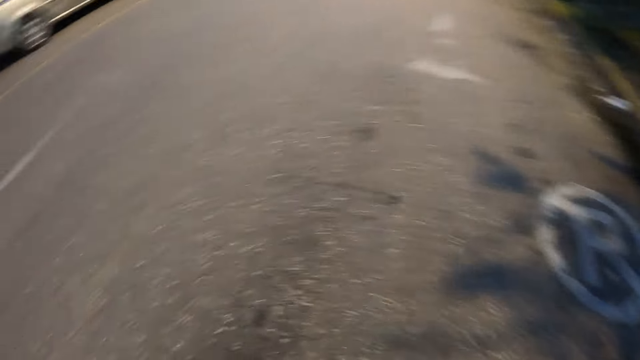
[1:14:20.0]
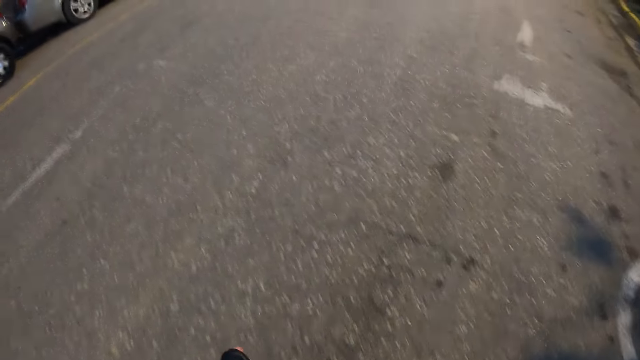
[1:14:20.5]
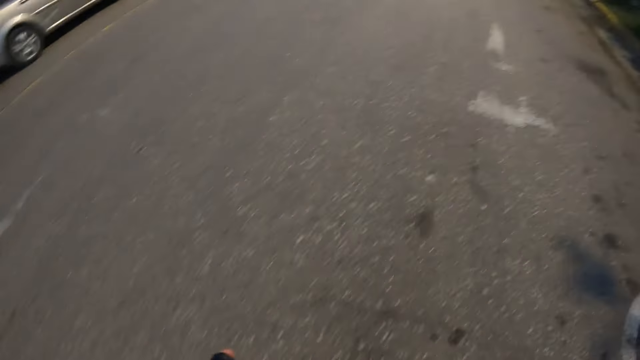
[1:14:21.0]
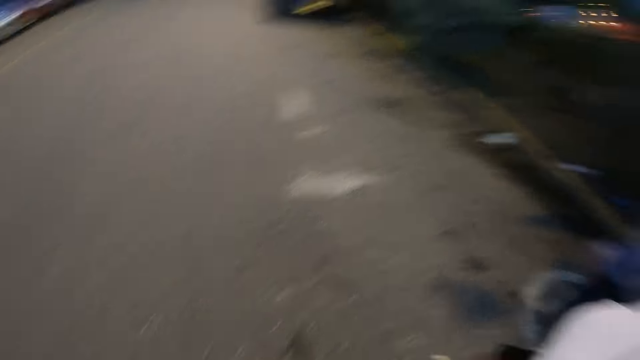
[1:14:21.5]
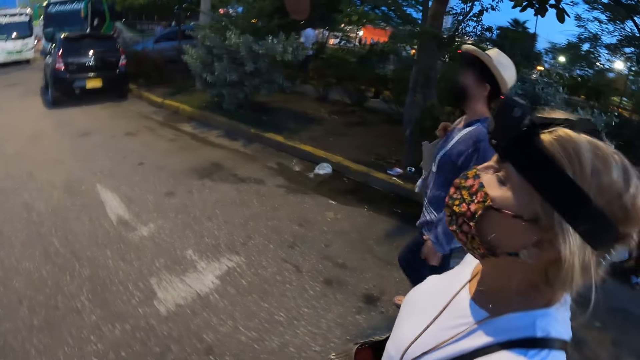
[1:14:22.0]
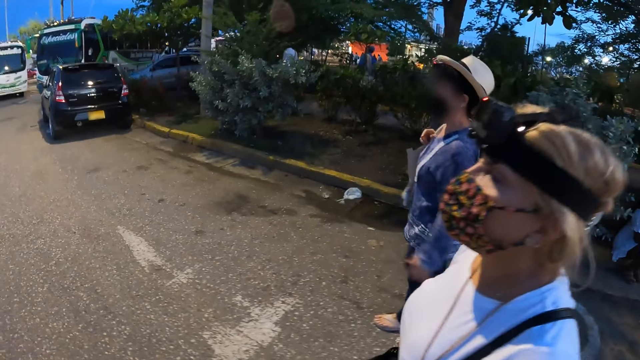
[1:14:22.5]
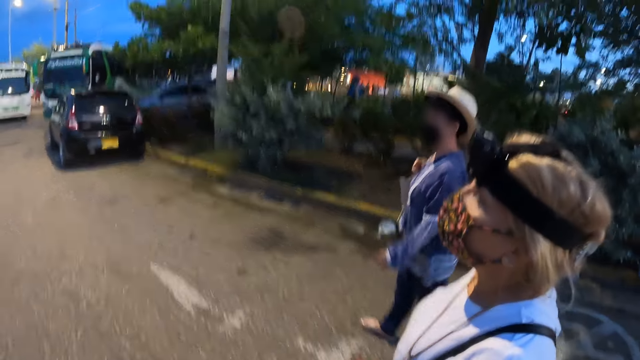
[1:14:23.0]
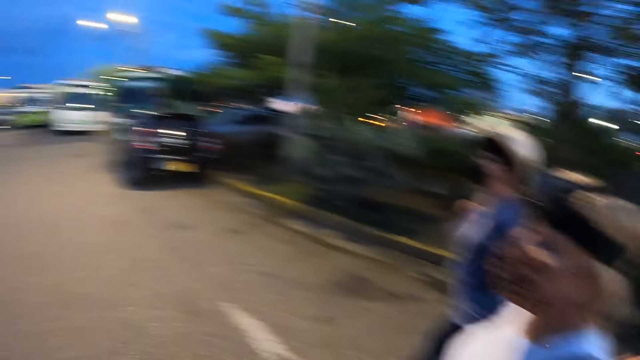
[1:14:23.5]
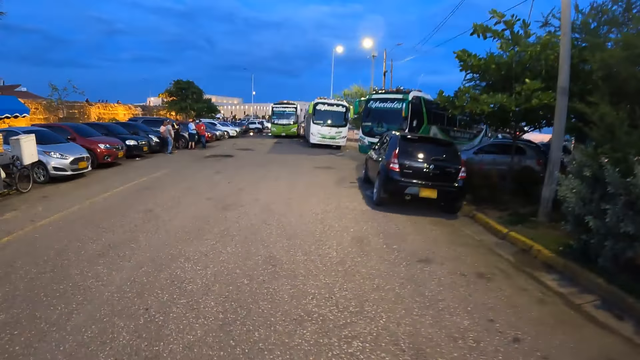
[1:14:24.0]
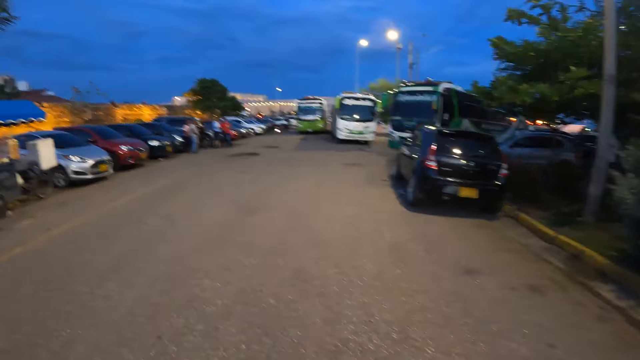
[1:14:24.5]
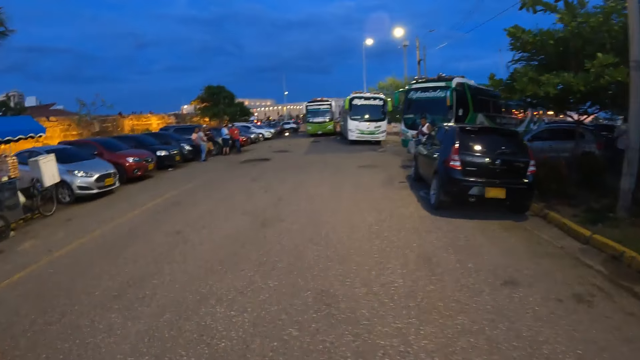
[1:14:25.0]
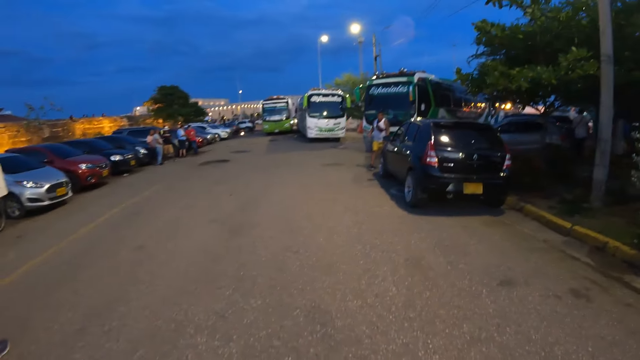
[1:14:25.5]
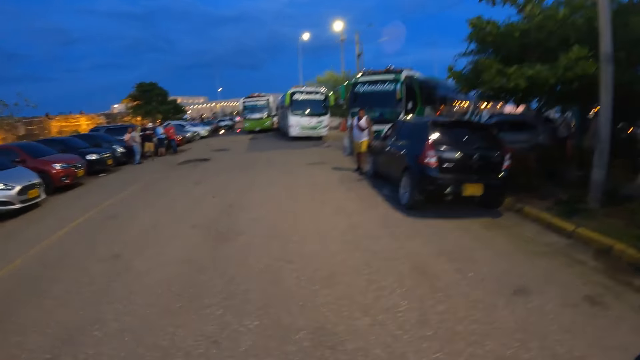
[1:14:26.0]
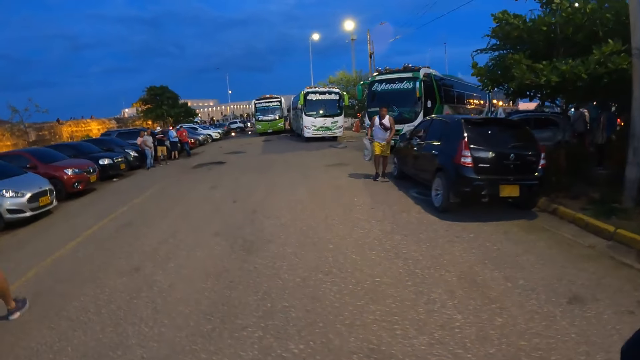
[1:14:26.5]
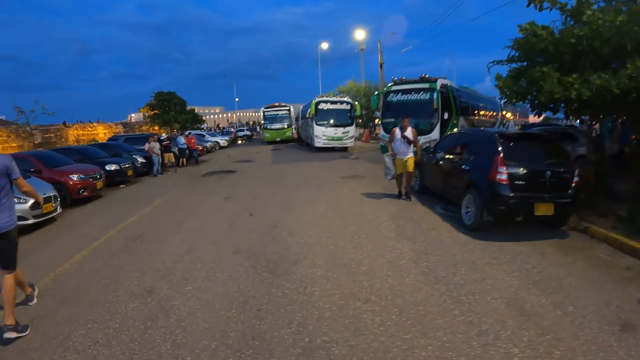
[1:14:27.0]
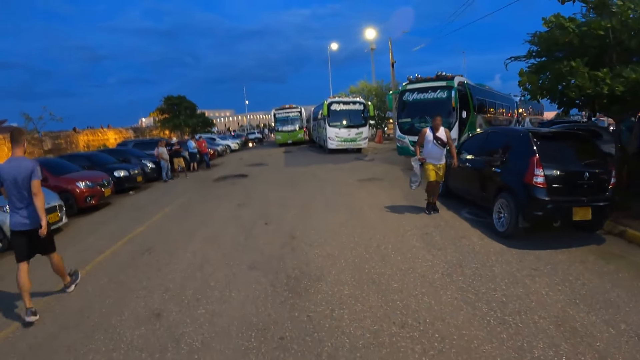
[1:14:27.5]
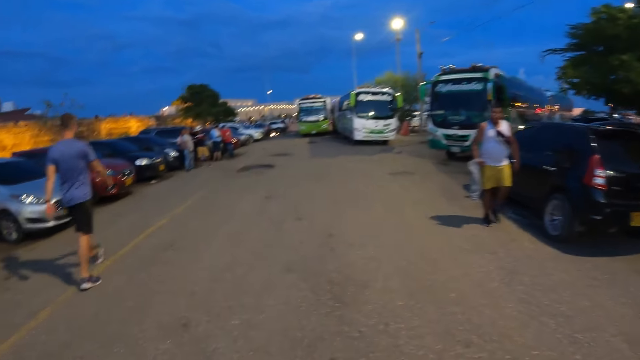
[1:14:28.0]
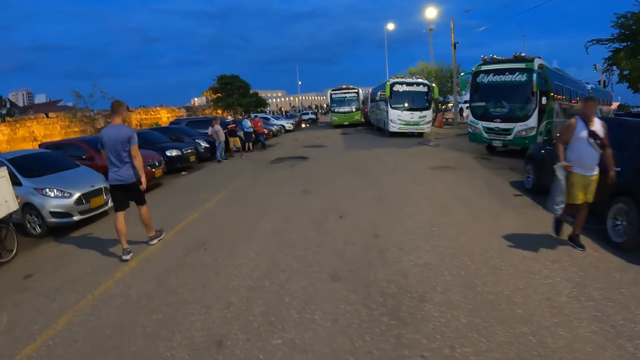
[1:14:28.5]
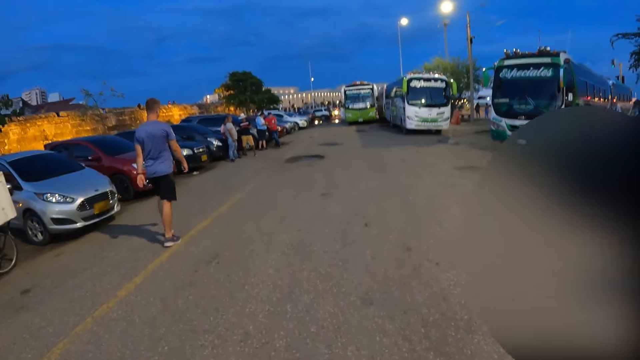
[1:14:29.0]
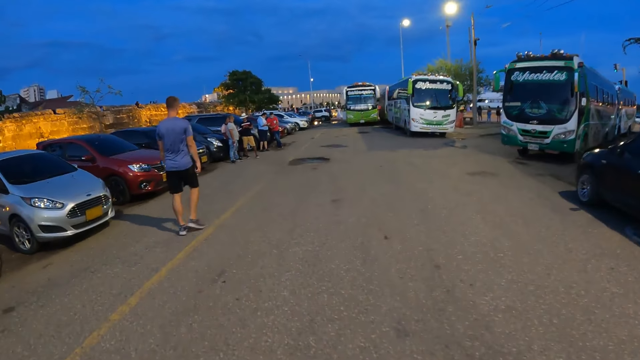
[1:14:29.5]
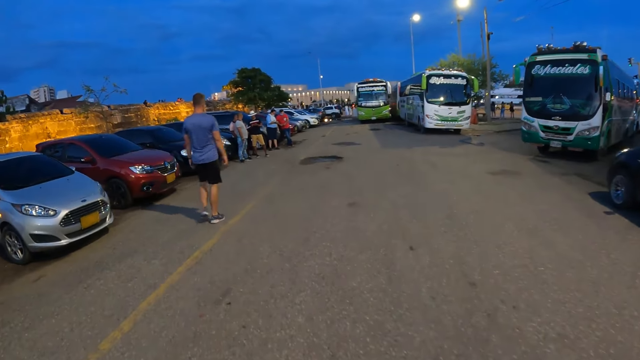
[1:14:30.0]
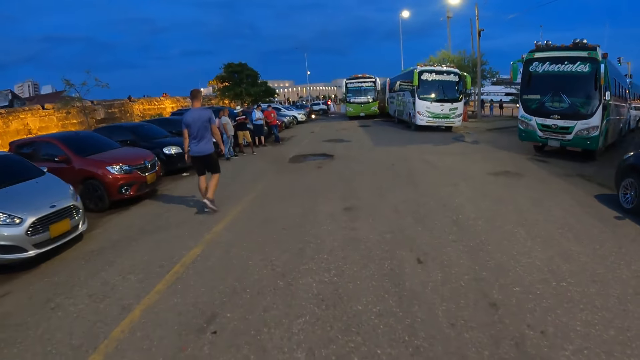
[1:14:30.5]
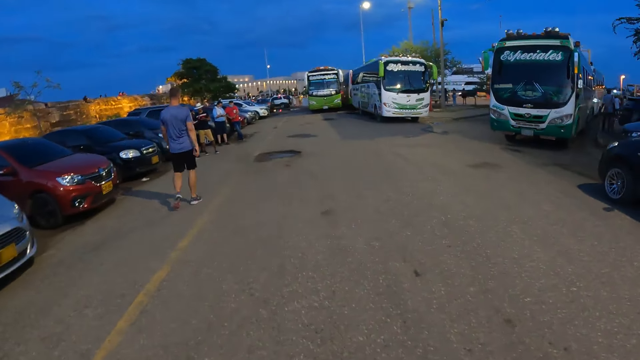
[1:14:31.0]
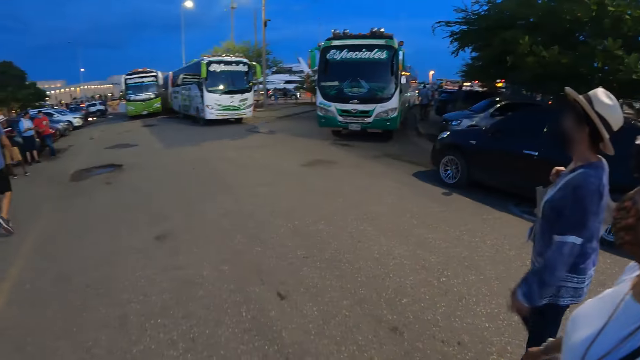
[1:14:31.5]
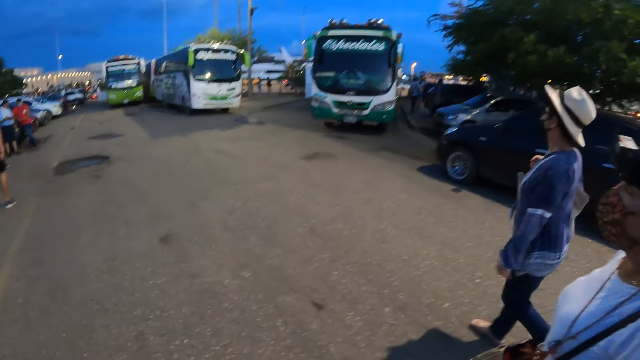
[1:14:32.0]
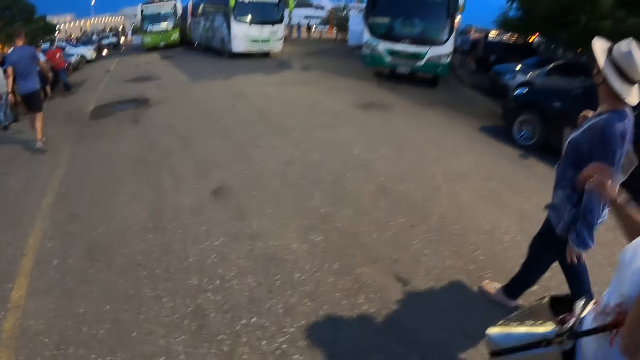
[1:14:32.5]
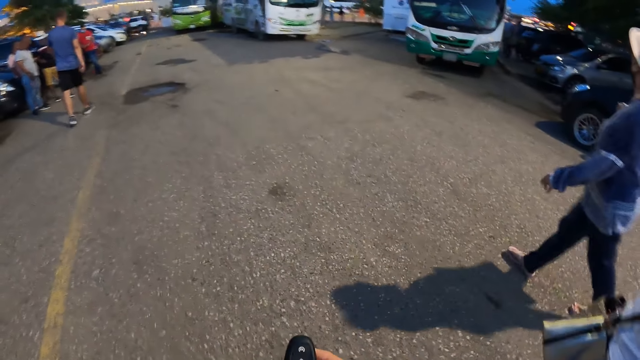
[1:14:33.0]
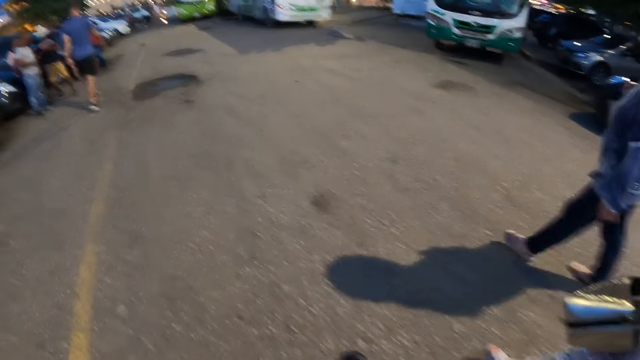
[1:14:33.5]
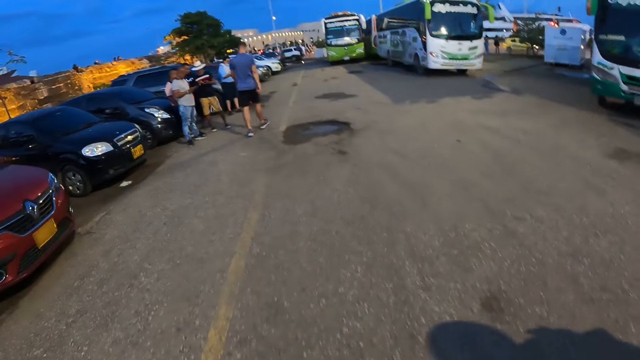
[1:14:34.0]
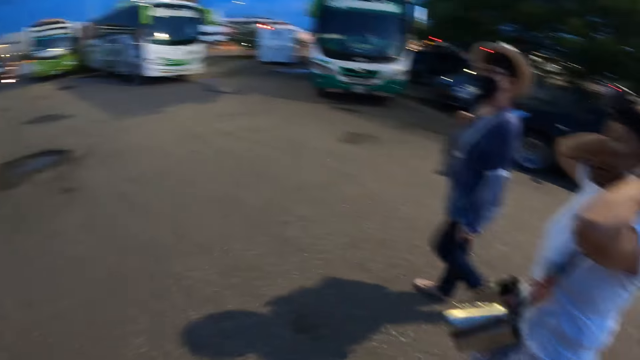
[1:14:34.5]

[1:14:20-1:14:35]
The camera wearer walks on the road. A man walks past the camera wearer with a nylon in his right hand. A woman raises her hands towards her head.

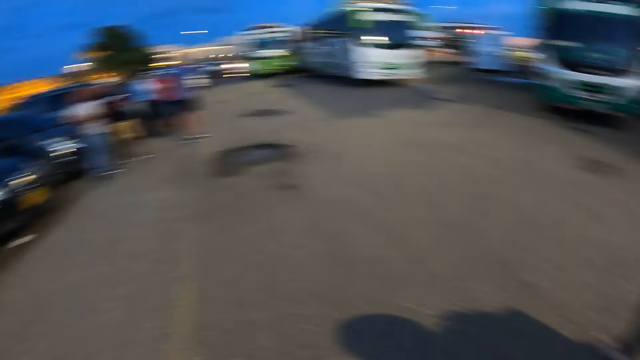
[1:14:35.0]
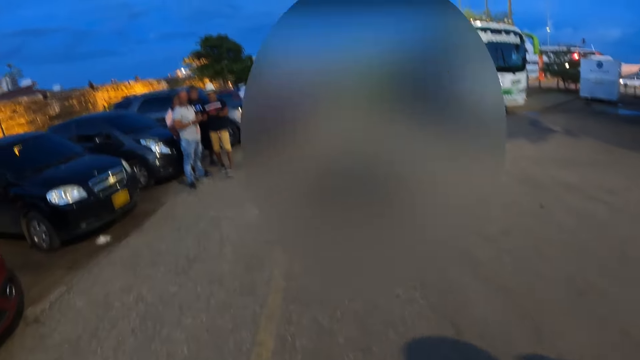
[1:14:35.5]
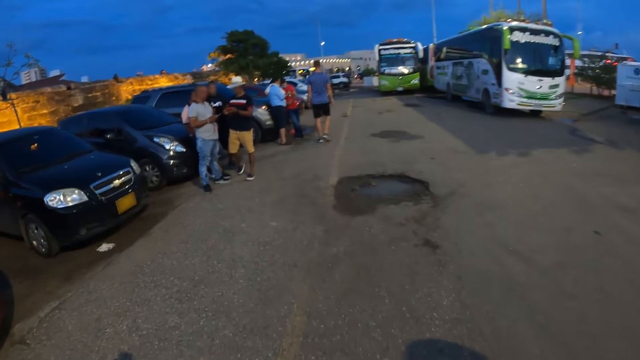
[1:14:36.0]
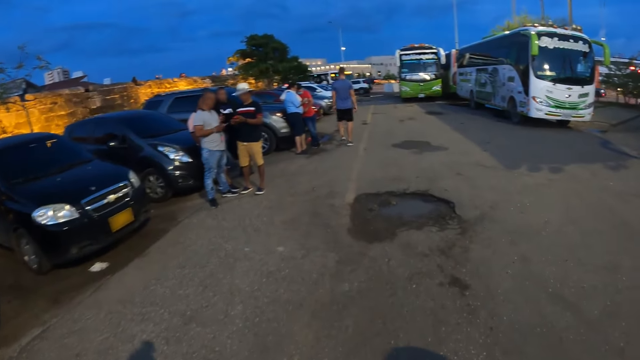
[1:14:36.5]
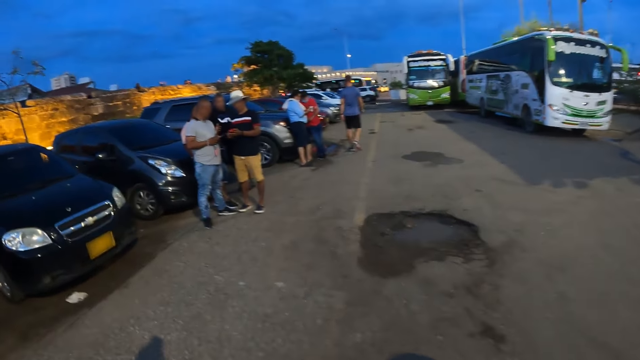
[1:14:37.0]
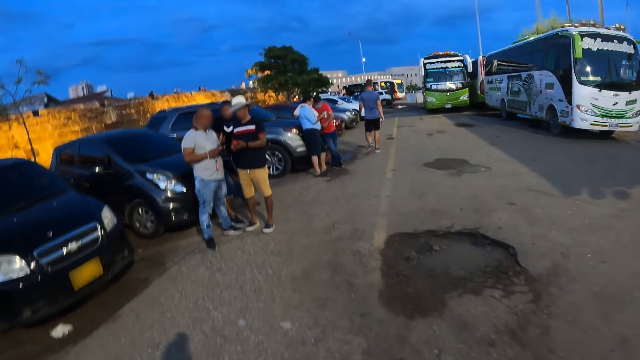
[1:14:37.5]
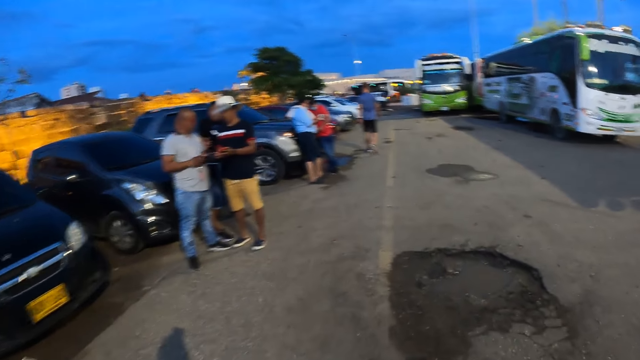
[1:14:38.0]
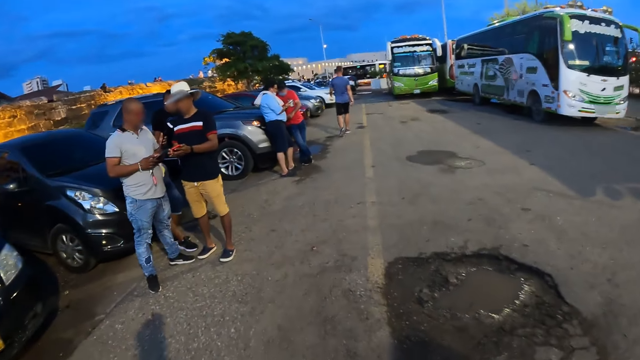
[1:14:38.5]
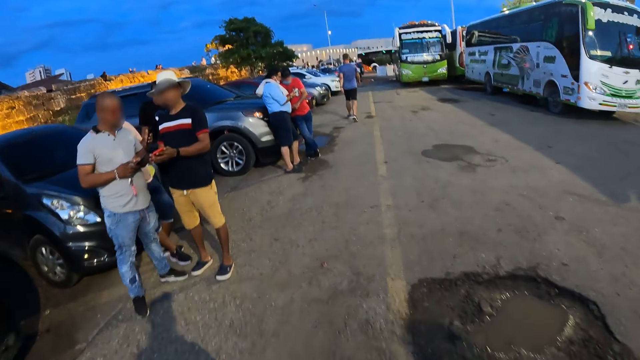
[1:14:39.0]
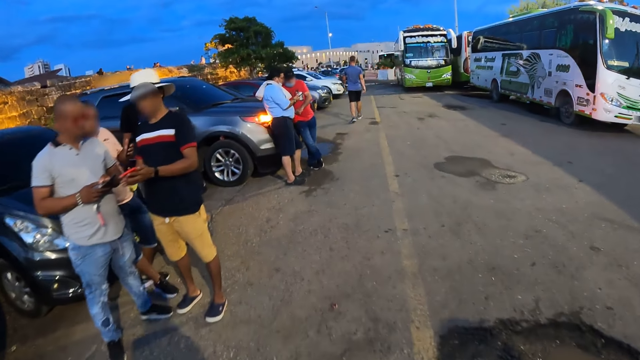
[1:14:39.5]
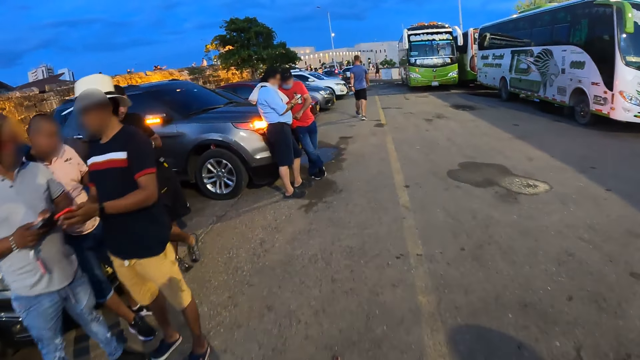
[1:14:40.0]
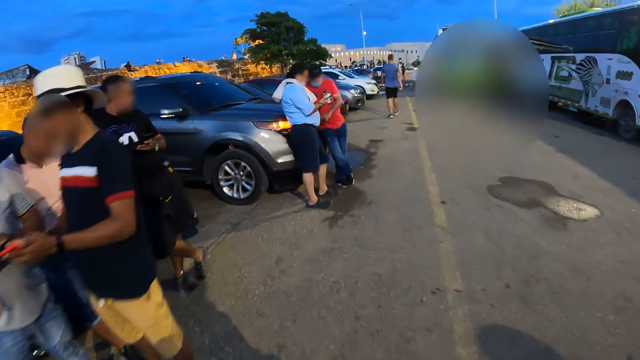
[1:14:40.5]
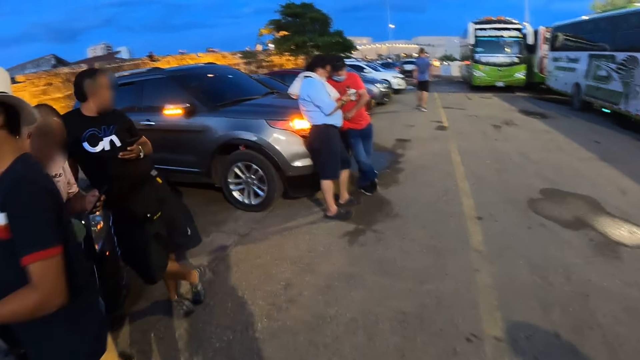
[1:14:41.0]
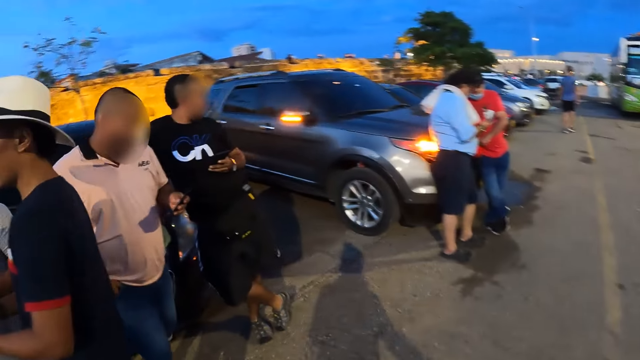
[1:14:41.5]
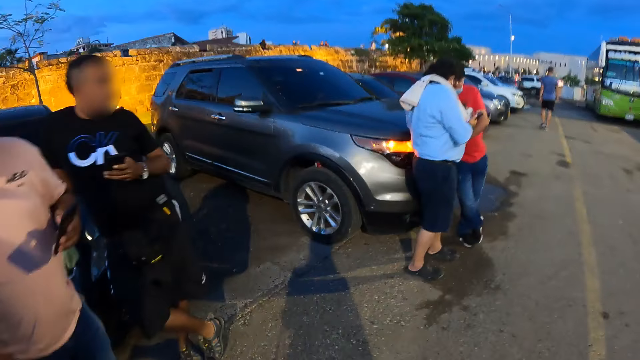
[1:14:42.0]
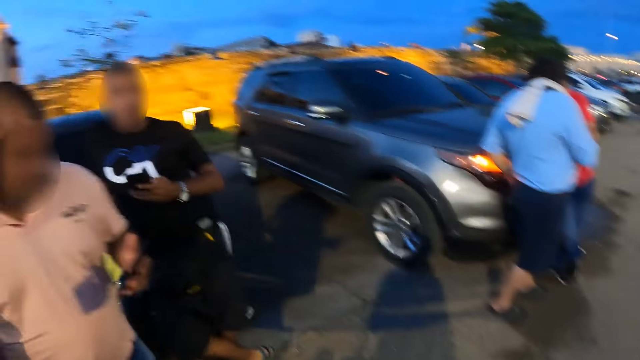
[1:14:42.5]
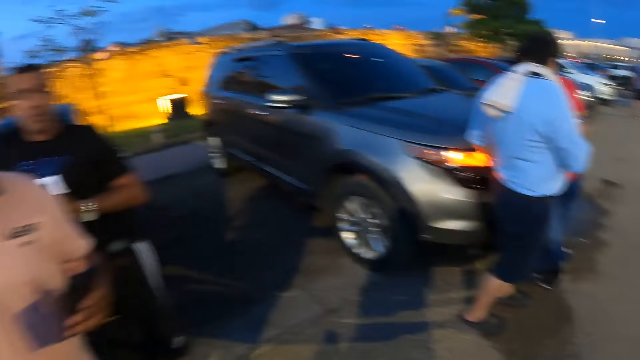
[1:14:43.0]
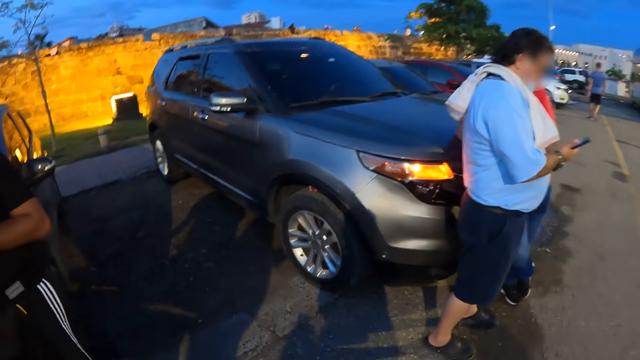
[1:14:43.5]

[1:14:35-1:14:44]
A man interacts with another man by the roadside. Another man operates a phone in his left hand.
